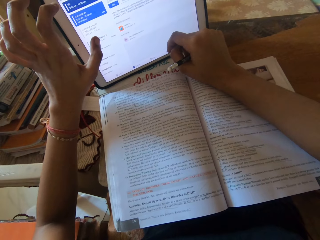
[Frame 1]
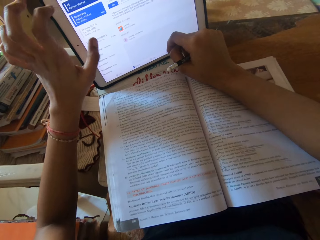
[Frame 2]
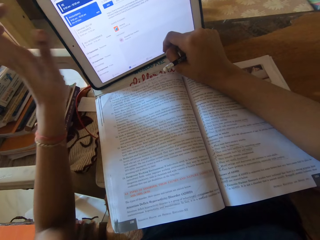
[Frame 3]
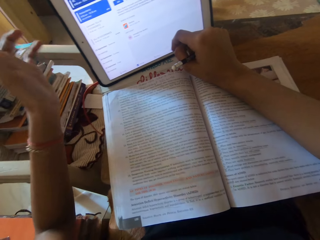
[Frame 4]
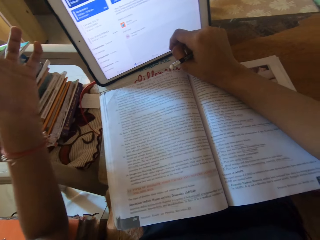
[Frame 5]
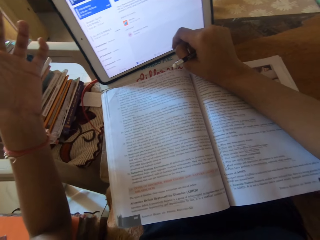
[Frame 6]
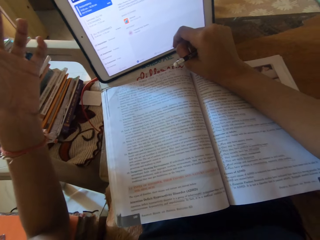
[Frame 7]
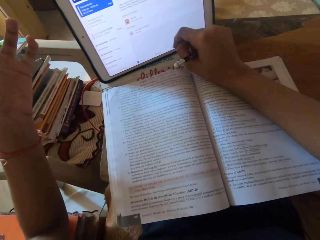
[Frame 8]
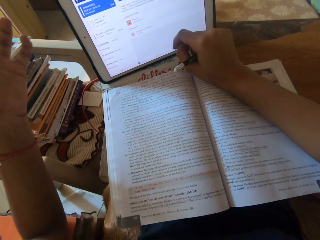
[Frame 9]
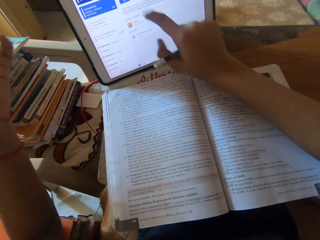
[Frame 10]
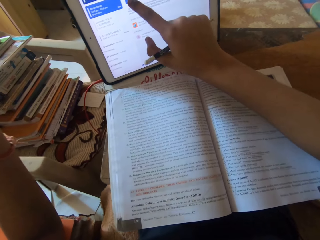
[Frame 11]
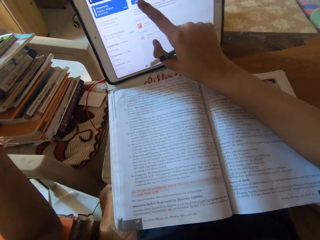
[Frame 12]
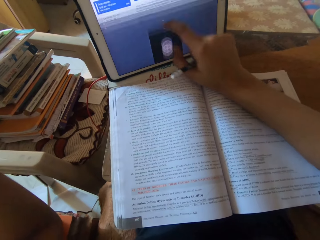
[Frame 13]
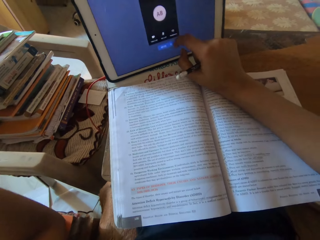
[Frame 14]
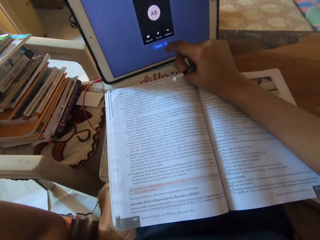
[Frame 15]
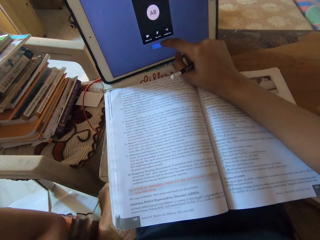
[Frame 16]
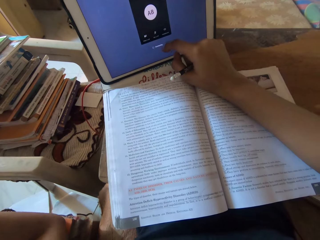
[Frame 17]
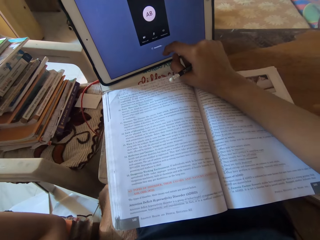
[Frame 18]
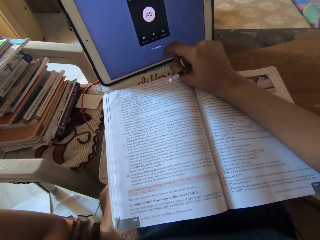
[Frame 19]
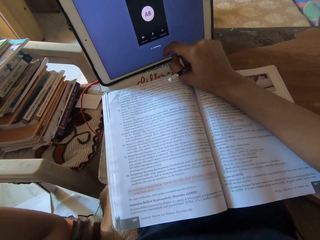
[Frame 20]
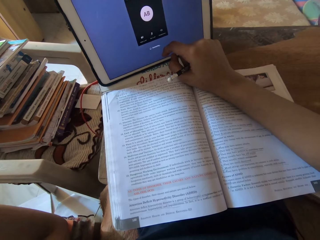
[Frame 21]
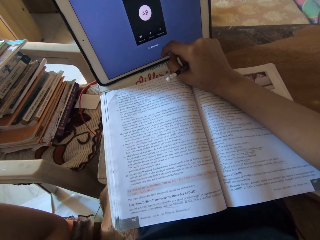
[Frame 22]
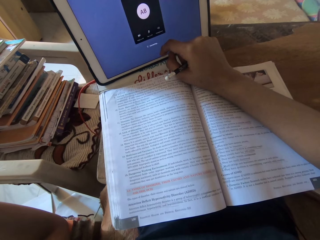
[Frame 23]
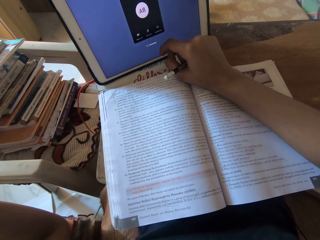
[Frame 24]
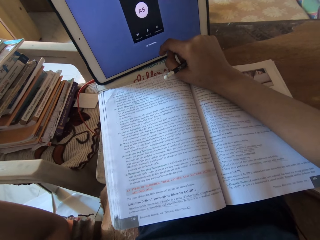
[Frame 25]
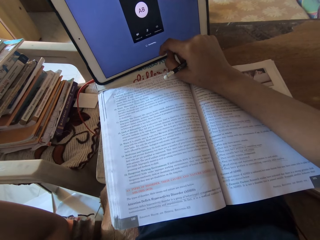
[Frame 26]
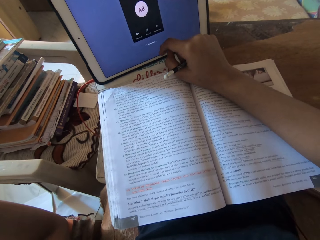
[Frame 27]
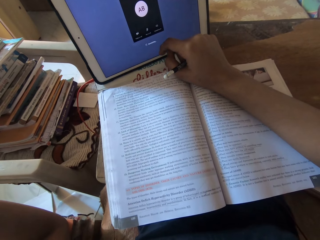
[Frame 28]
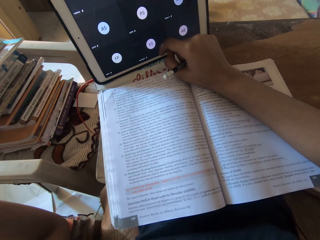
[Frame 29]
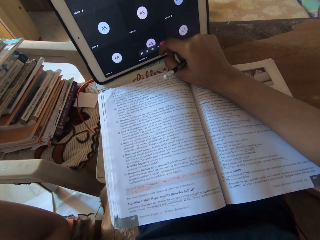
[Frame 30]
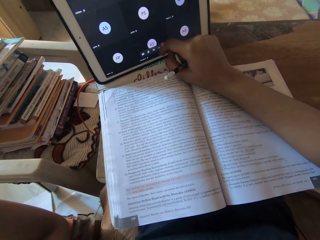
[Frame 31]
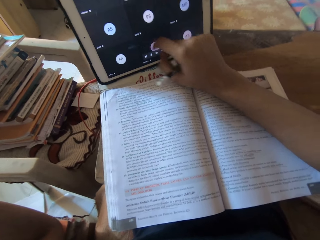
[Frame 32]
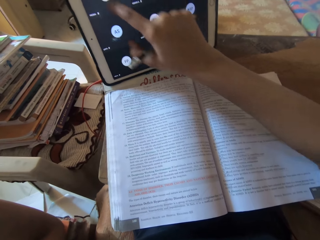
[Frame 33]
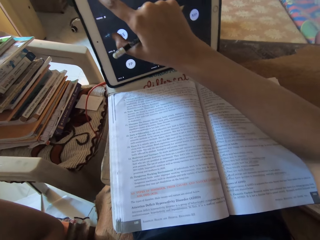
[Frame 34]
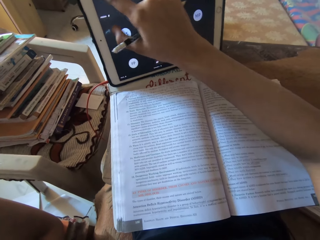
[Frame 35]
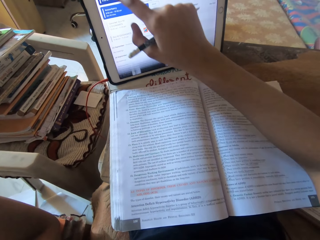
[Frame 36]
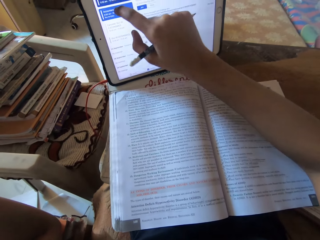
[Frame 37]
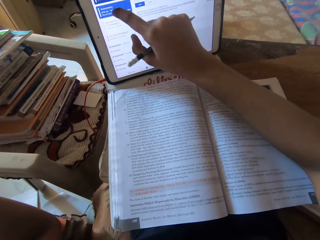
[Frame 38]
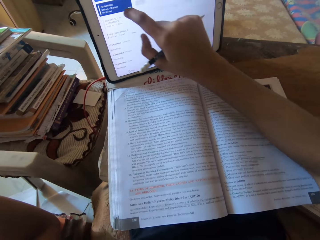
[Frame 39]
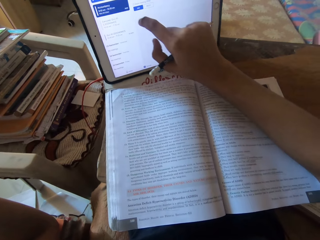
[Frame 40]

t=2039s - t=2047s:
The camera wearer operates the tablet on the board on her lap with her right hand.

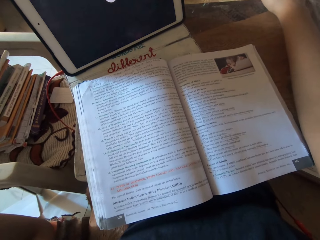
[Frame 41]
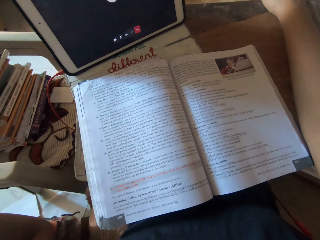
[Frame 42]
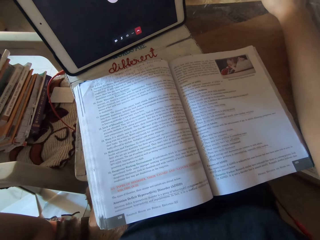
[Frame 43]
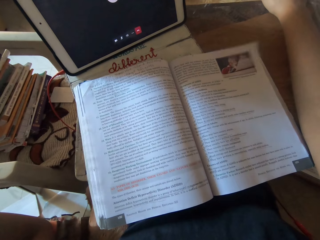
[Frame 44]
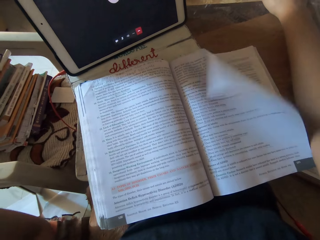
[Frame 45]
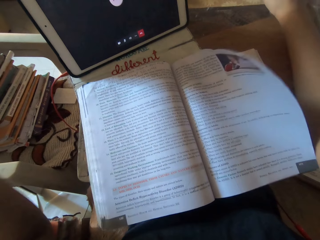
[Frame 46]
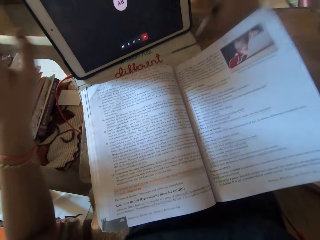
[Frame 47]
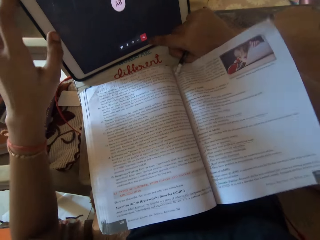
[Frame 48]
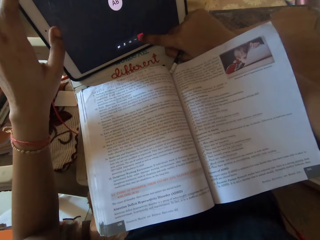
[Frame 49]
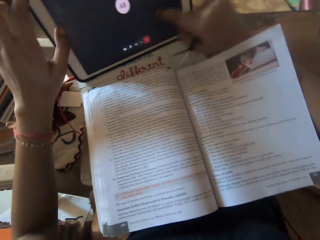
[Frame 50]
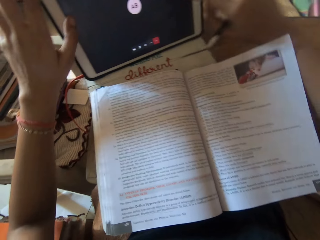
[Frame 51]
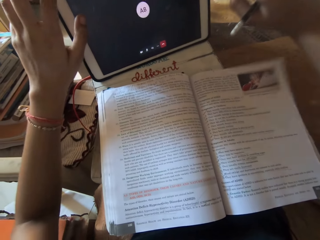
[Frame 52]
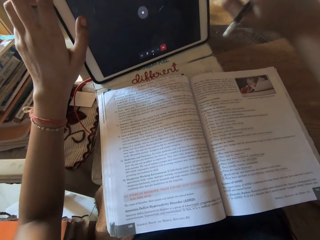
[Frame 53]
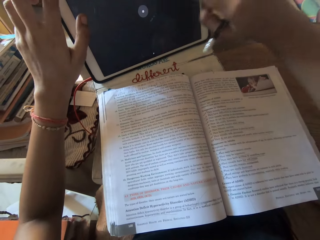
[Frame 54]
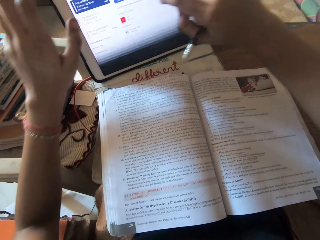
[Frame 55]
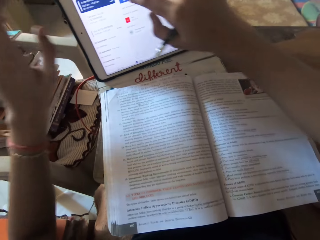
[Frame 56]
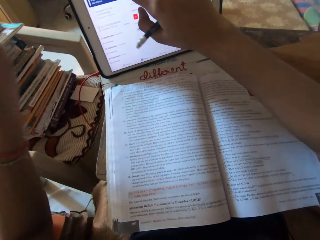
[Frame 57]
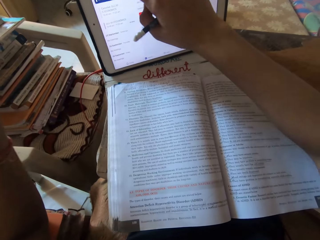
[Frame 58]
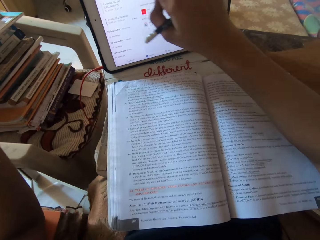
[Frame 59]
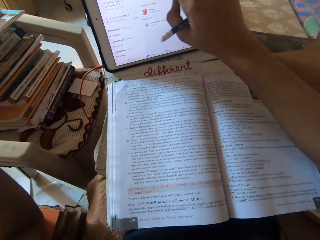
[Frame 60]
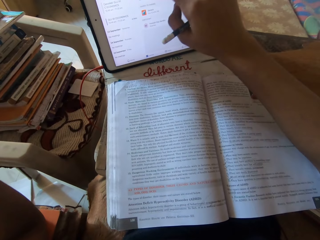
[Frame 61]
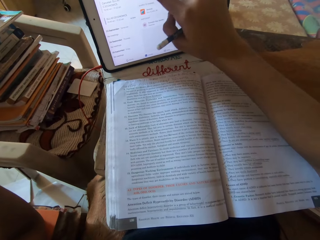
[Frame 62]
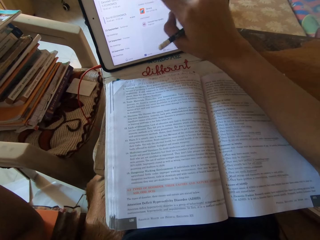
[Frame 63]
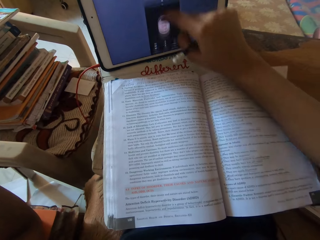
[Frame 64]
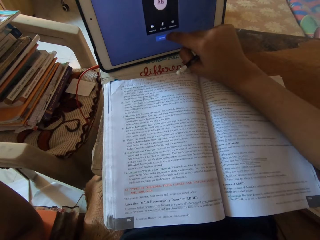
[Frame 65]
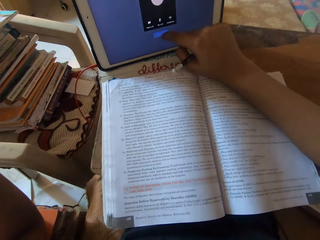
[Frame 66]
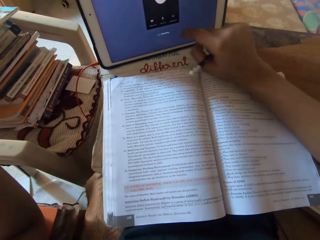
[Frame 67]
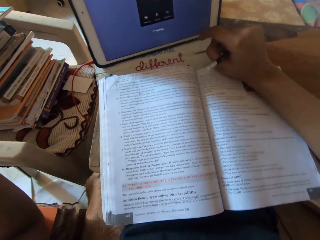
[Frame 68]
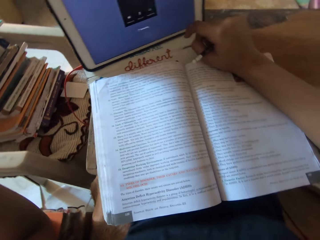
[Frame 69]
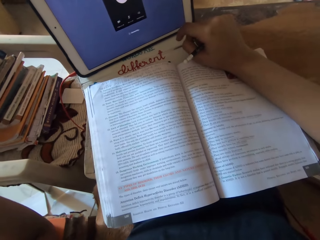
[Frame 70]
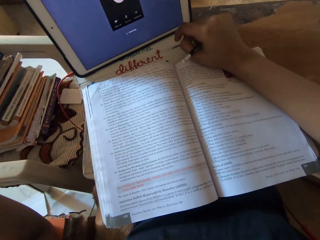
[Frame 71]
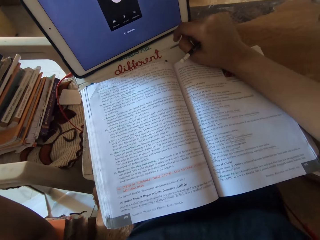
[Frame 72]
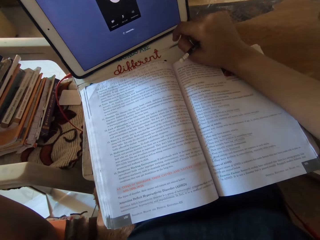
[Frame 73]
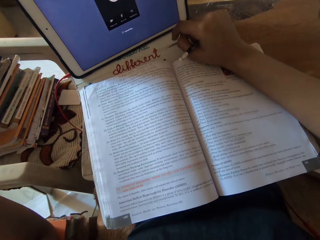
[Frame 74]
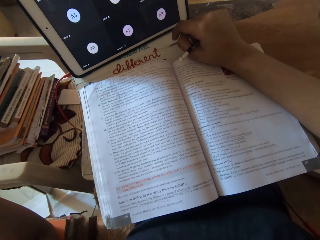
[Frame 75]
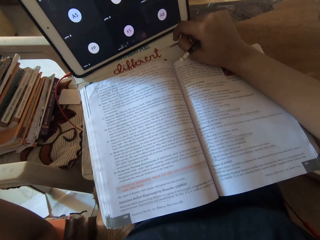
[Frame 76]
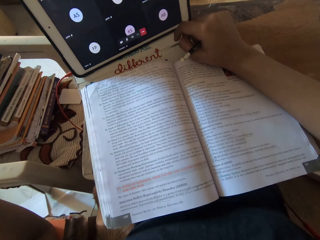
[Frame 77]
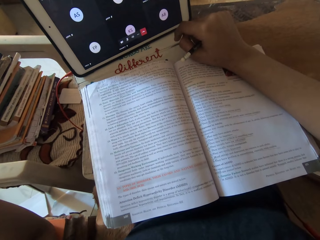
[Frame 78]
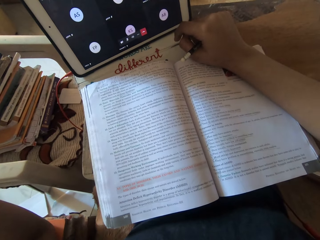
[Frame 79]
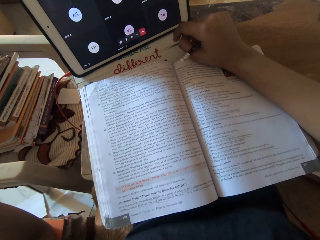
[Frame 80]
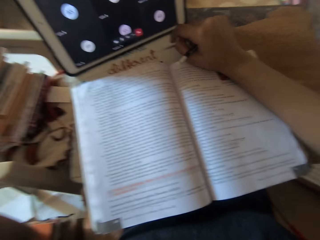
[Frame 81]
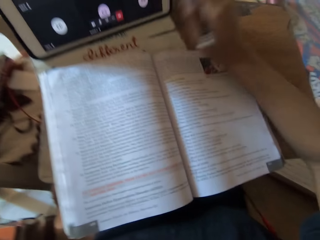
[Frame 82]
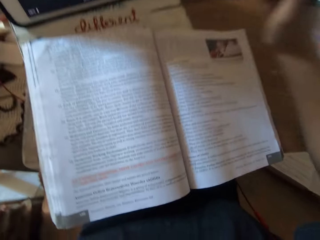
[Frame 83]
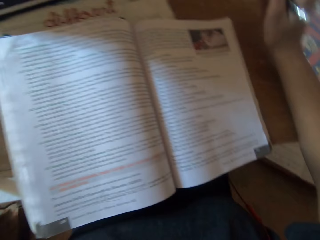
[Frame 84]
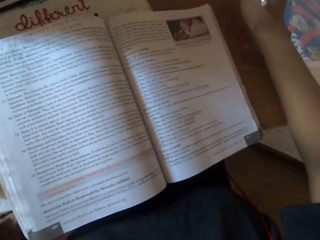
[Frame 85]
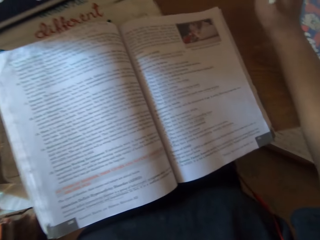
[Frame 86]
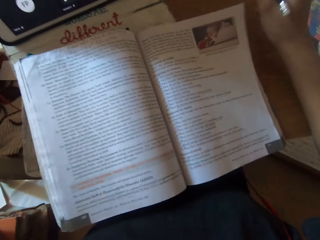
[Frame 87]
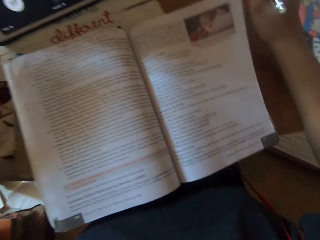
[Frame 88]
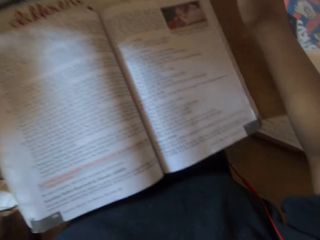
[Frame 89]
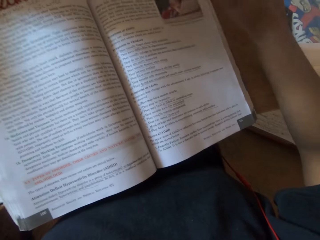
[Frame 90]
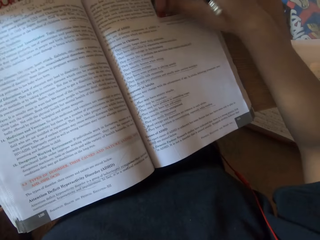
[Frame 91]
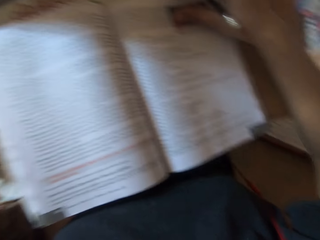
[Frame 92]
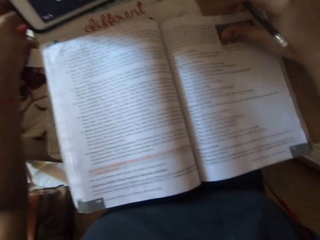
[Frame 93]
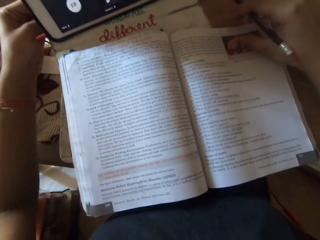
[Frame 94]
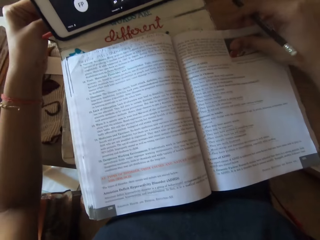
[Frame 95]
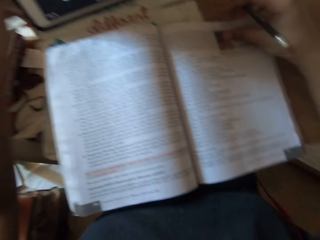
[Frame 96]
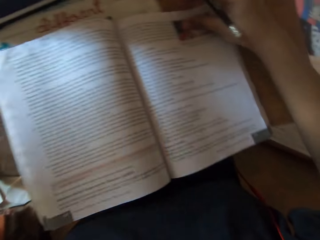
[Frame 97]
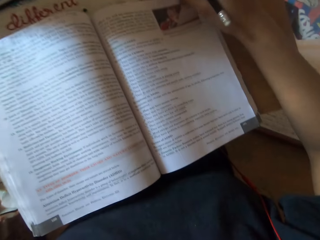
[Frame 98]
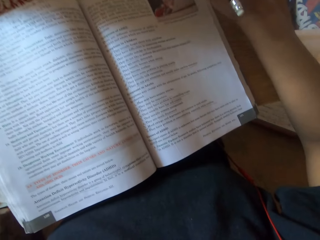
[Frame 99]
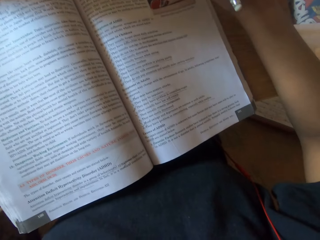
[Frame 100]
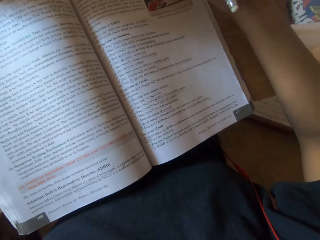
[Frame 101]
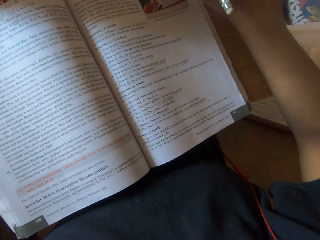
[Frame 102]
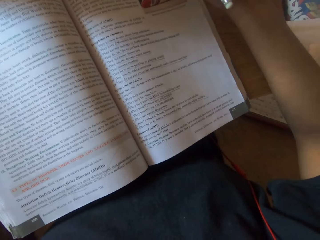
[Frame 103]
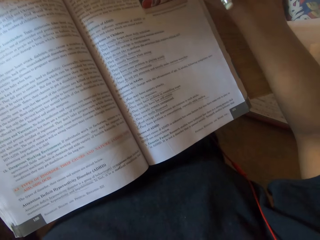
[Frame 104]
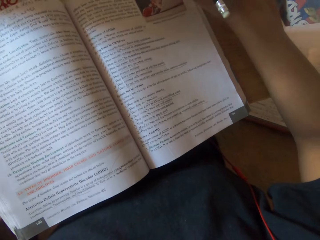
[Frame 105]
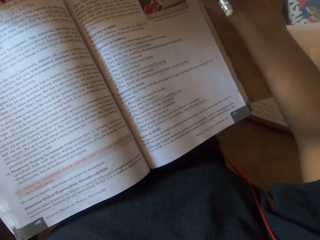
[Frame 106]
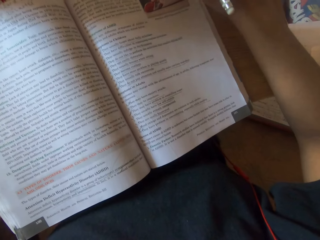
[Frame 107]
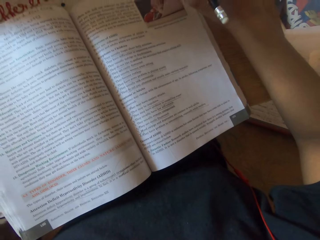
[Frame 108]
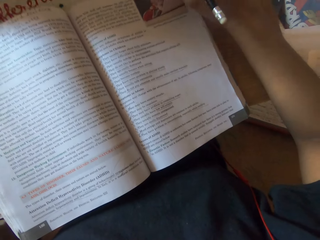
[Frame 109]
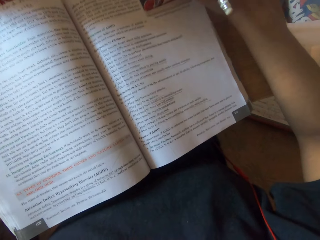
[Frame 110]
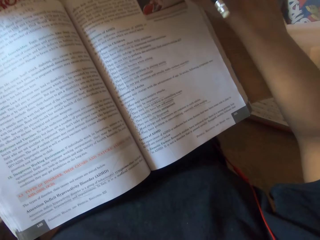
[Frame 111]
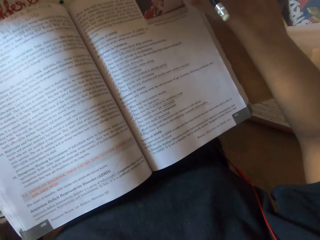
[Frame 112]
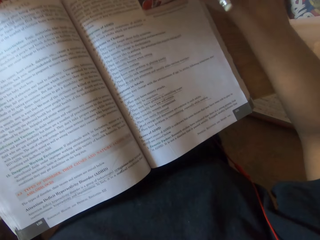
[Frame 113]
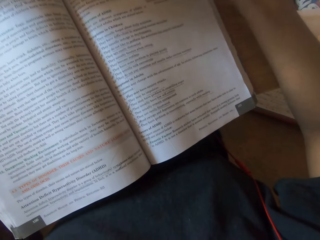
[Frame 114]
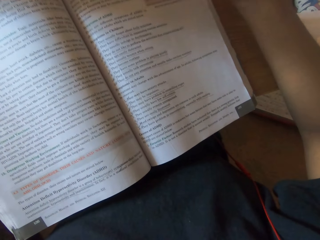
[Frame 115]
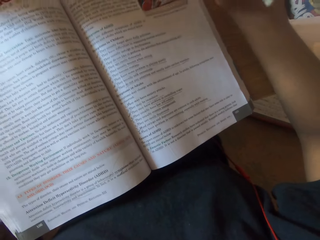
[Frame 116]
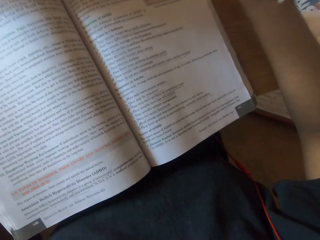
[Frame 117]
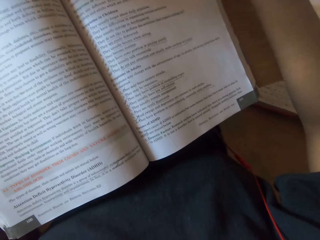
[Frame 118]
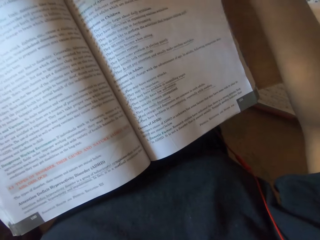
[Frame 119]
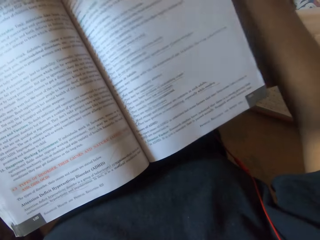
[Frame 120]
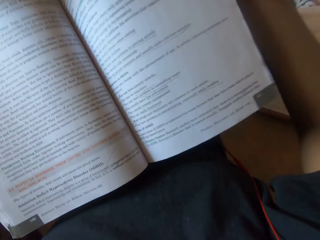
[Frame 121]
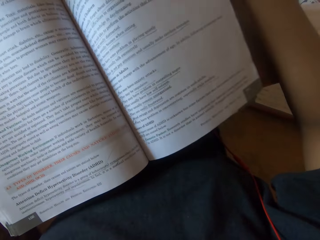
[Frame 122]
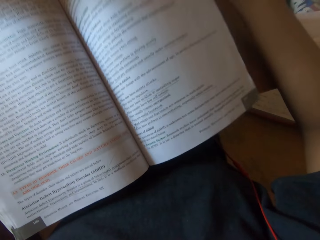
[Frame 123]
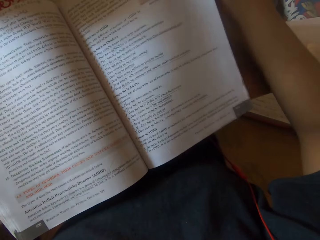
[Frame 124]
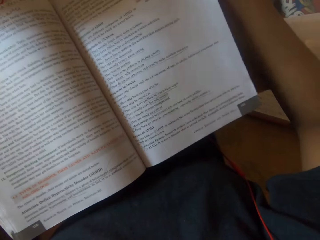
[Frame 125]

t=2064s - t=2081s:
The camera wearer operates the tablet on the board on her lap with her left hand. She operates the tablet on the board on her lap with her right hand. She reads from the textbook on the board on her lap to a group of people in a zoom meeting. She holds the book.
